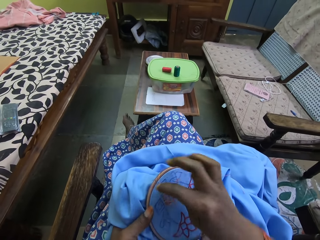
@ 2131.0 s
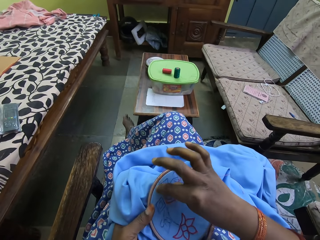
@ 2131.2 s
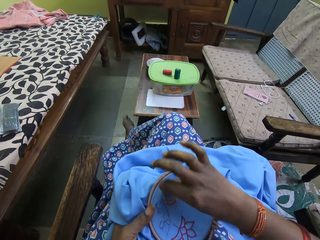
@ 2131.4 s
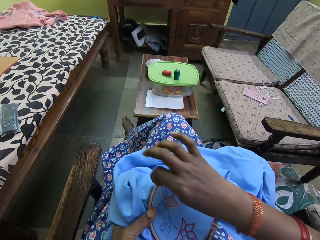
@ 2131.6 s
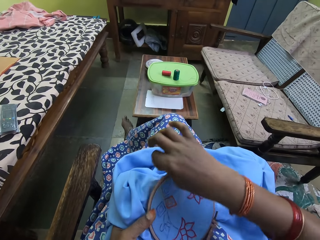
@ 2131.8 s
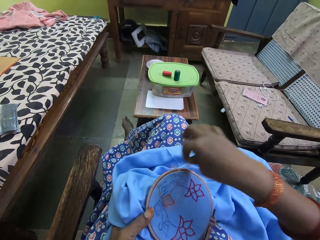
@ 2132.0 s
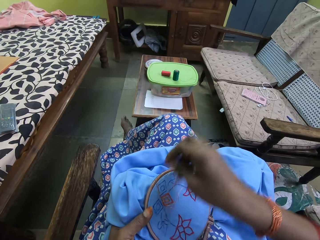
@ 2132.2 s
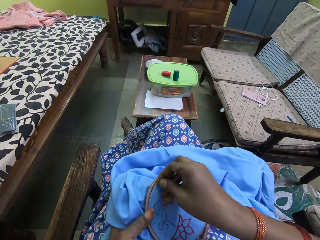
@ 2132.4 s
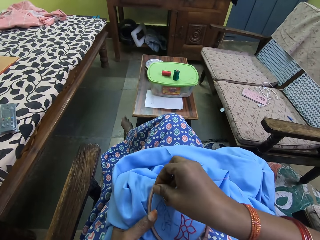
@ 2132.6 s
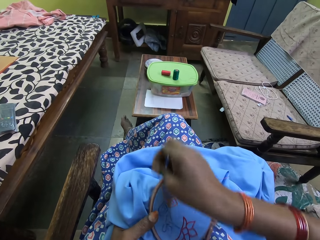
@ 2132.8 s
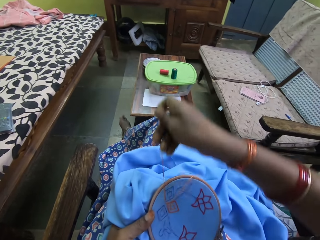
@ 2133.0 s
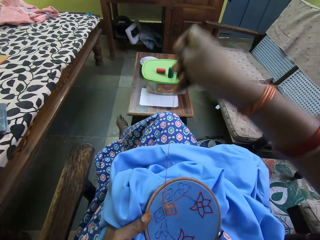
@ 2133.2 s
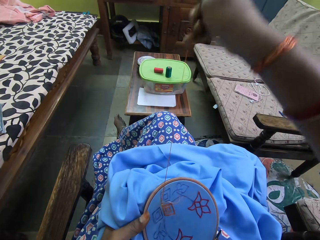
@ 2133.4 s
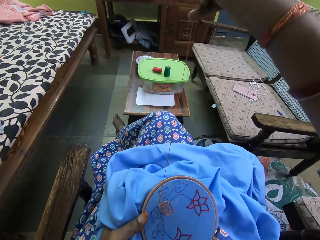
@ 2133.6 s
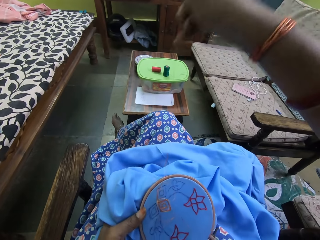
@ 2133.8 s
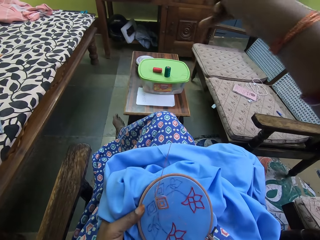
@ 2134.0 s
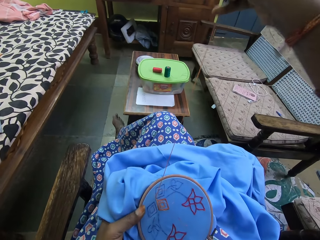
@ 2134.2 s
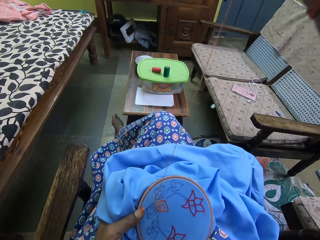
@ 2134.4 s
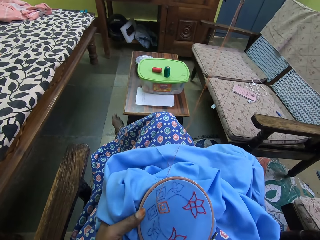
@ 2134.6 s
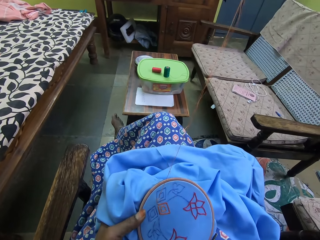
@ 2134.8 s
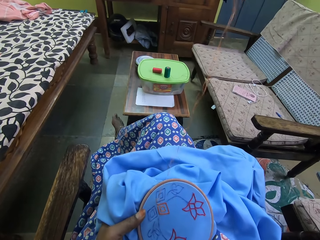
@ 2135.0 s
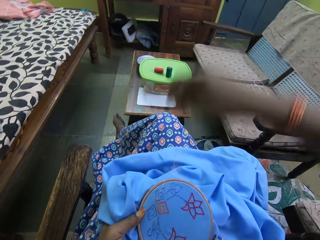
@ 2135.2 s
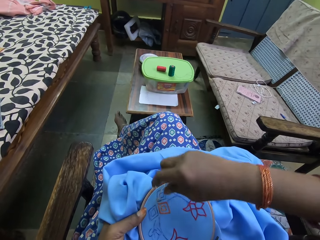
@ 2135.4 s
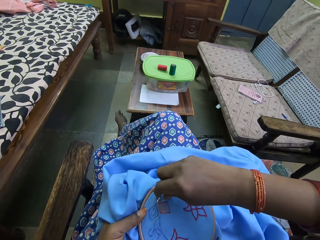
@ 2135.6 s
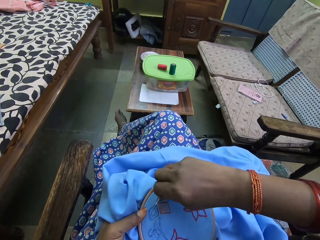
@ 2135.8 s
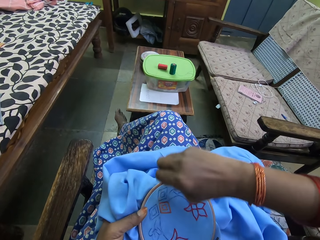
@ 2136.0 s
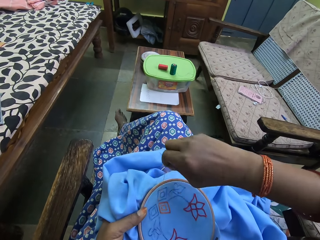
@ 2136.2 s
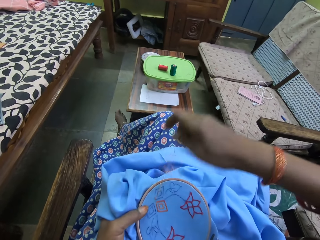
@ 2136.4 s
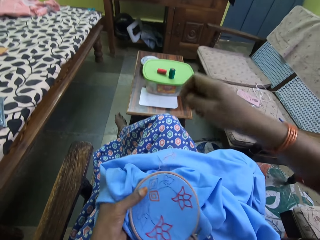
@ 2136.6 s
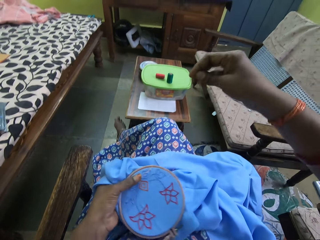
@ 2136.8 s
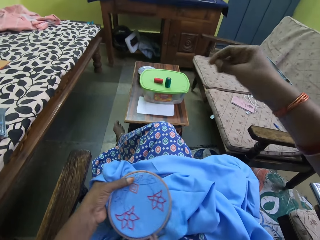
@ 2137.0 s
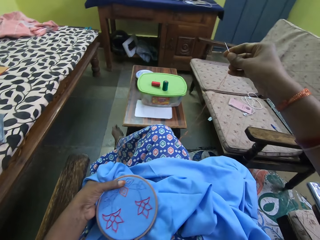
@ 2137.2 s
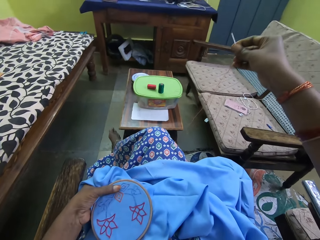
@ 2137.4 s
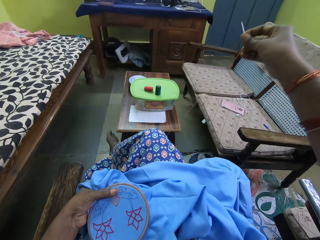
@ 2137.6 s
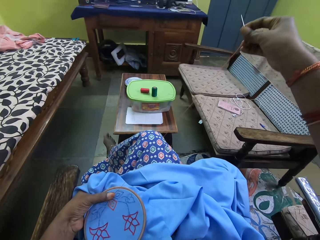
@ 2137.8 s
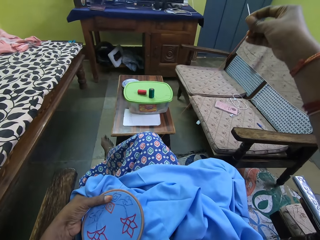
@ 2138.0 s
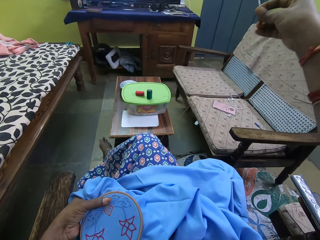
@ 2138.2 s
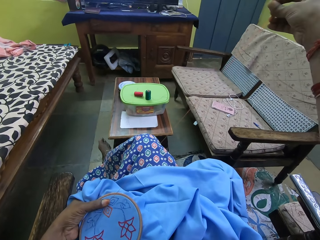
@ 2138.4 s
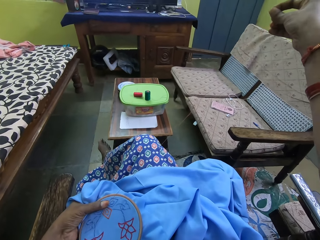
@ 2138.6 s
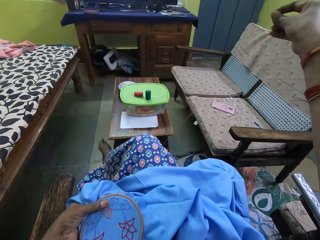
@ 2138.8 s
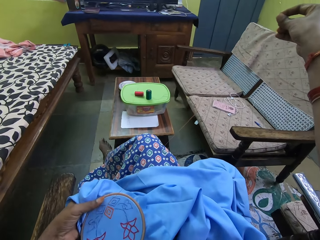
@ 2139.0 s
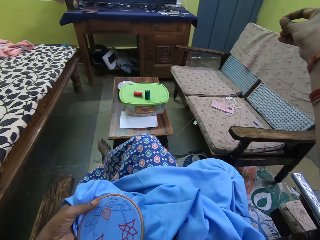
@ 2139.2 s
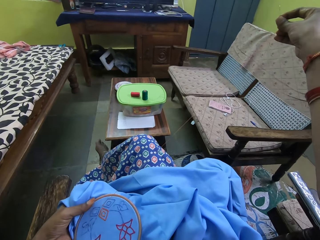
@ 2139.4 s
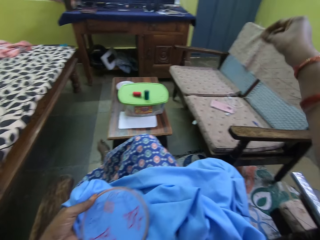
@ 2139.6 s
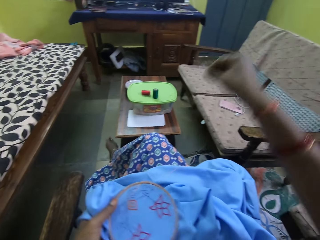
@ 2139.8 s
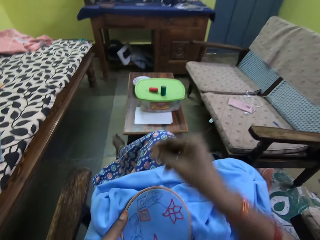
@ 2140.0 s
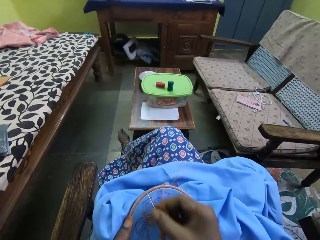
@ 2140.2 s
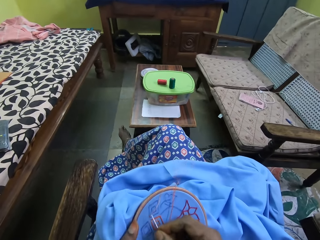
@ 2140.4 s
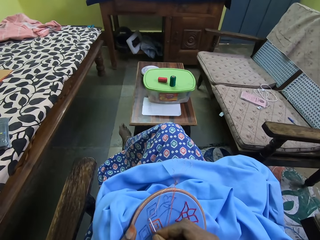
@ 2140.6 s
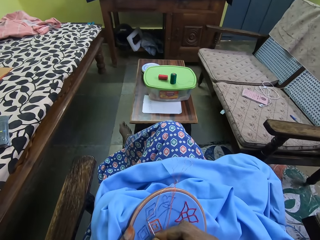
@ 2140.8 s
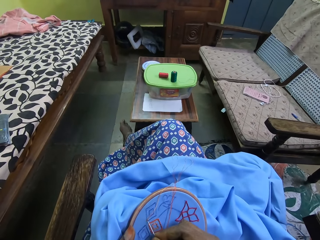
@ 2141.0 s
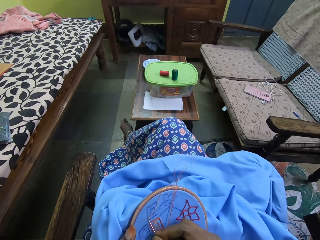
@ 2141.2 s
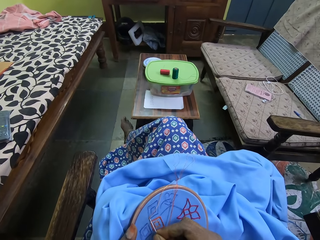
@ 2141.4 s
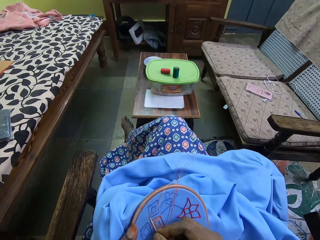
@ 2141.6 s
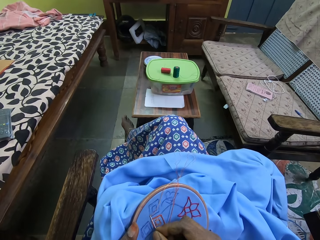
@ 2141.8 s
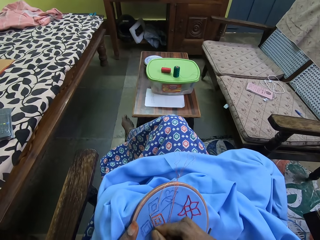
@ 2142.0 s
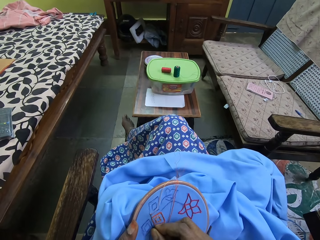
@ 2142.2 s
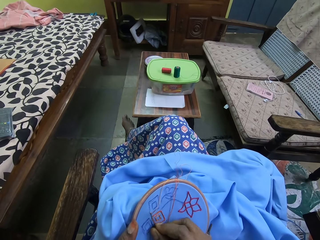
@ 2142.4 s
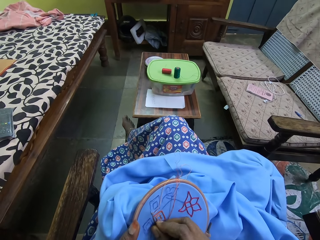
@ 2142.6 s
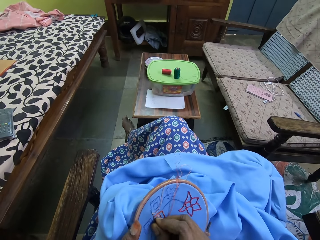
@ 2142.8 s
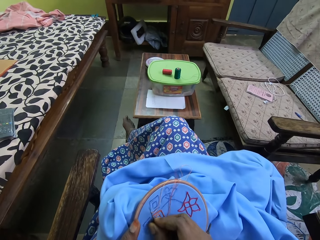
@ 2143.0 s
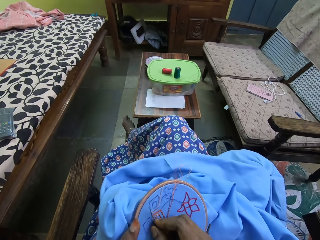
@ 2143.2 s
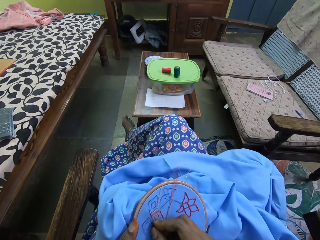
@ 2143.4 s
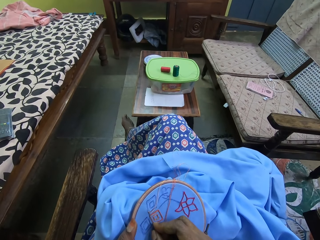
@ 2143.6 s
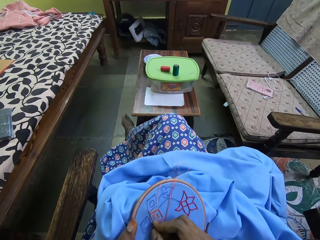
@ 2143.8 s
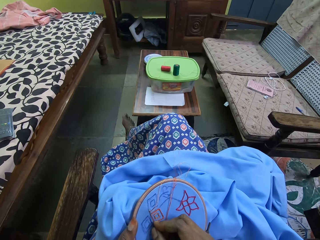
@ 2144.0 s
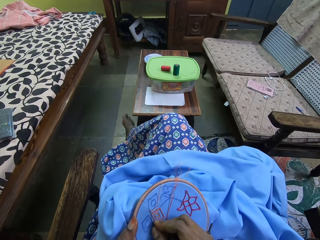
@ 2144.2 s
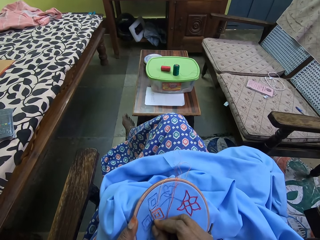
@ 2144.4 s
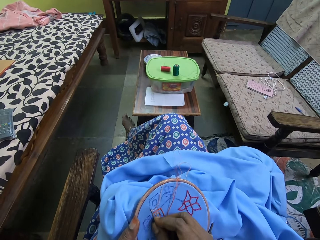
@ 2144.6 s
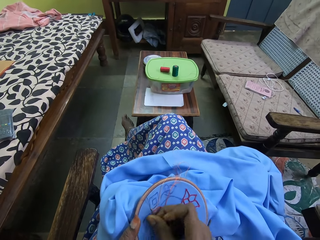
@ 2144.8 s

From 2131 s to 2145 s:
The camera wearer places the needle on the bag with the right hand. They rotate the thread around the needle with the right hand. They pull the needle with the right hand. They pull the thread with the right hand. They place the needle on the bag with the right hand.

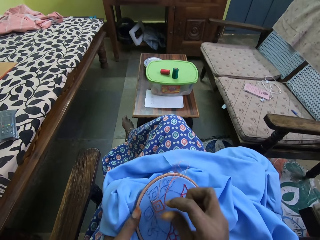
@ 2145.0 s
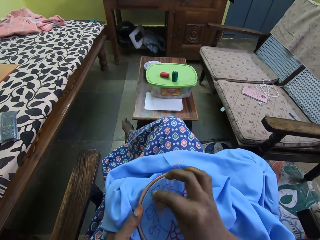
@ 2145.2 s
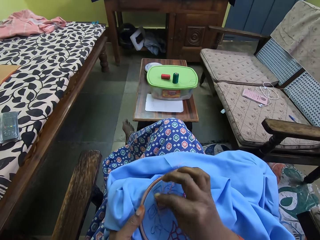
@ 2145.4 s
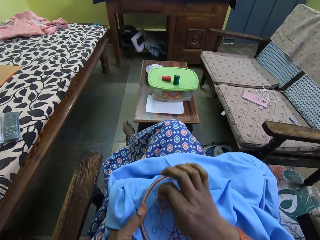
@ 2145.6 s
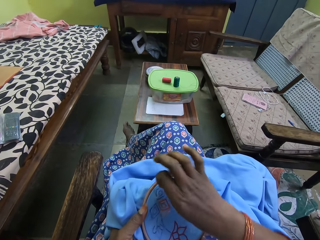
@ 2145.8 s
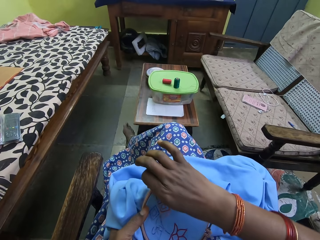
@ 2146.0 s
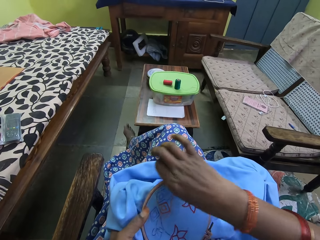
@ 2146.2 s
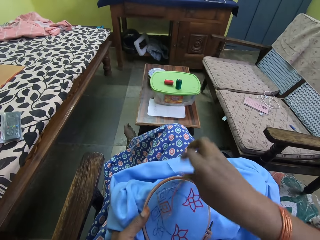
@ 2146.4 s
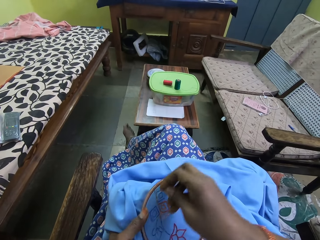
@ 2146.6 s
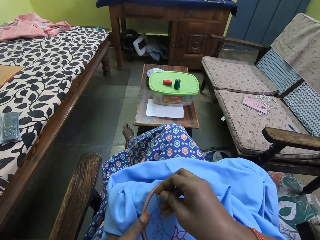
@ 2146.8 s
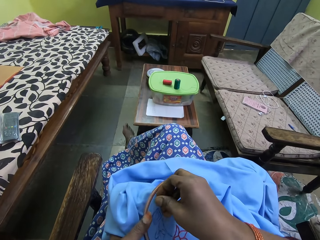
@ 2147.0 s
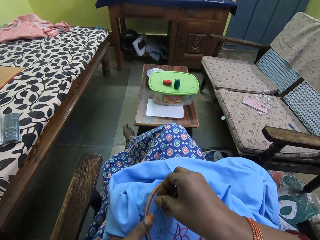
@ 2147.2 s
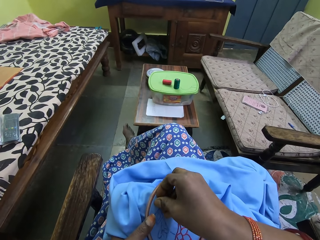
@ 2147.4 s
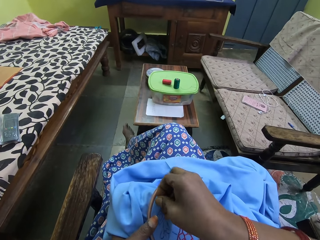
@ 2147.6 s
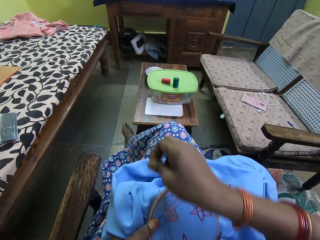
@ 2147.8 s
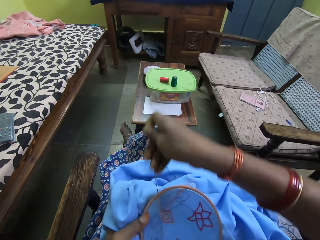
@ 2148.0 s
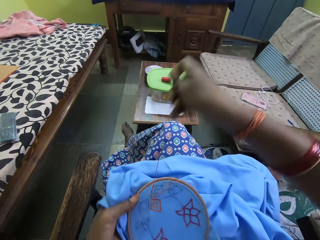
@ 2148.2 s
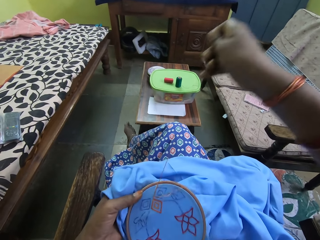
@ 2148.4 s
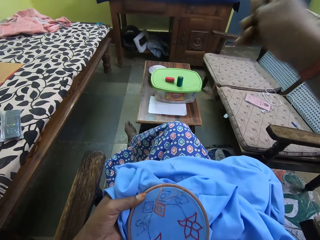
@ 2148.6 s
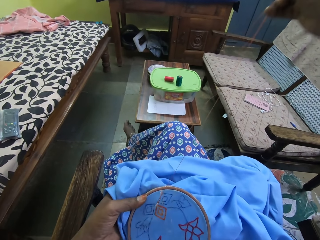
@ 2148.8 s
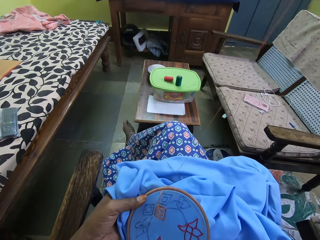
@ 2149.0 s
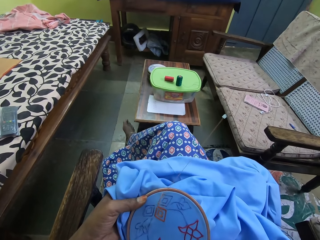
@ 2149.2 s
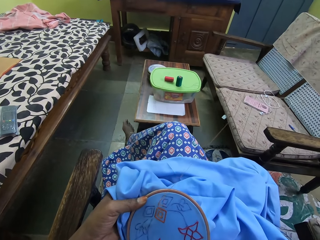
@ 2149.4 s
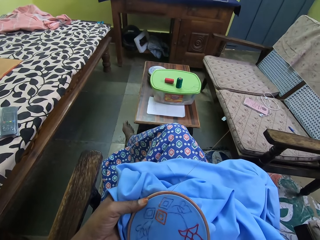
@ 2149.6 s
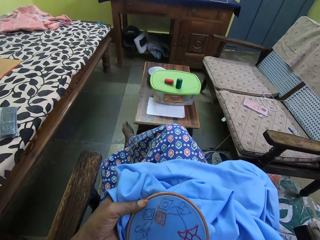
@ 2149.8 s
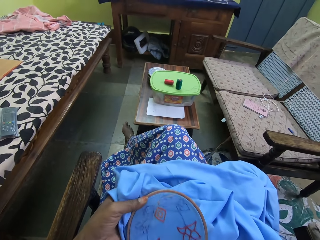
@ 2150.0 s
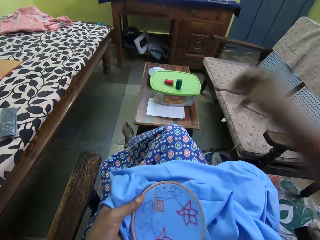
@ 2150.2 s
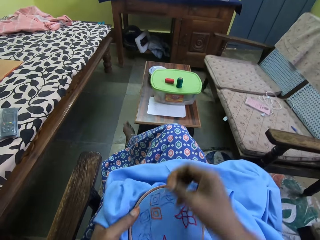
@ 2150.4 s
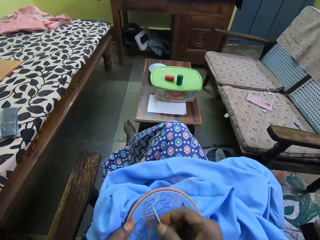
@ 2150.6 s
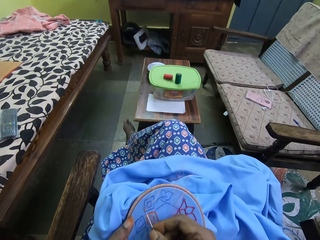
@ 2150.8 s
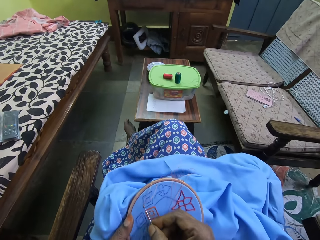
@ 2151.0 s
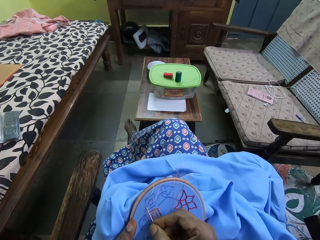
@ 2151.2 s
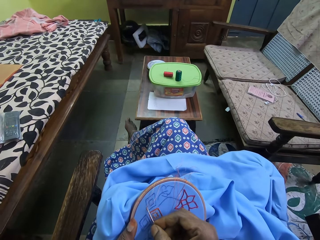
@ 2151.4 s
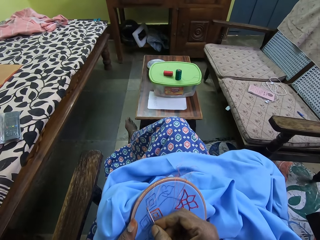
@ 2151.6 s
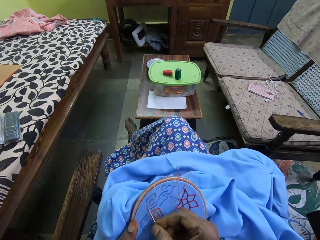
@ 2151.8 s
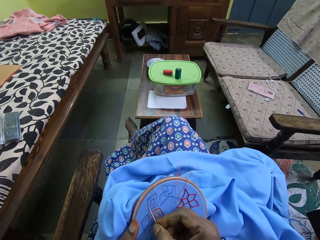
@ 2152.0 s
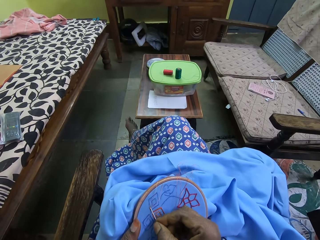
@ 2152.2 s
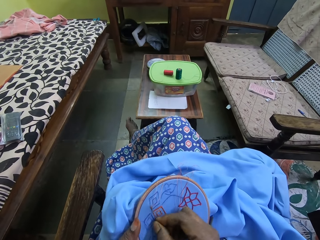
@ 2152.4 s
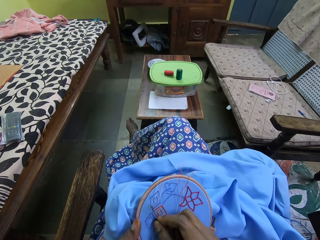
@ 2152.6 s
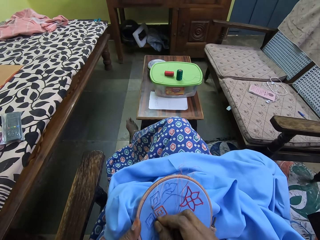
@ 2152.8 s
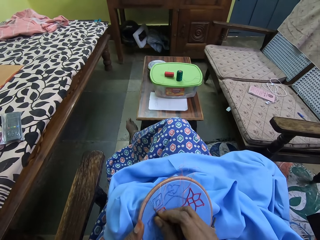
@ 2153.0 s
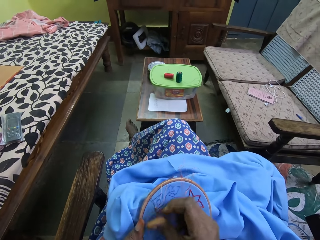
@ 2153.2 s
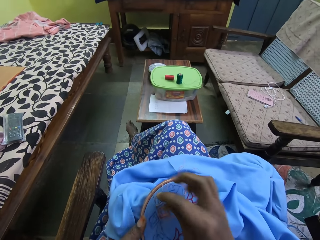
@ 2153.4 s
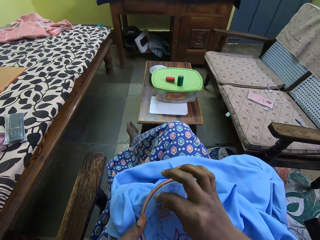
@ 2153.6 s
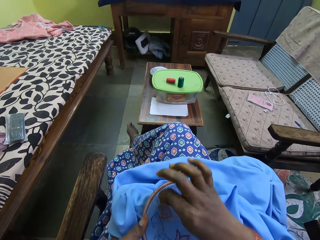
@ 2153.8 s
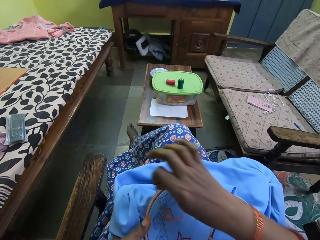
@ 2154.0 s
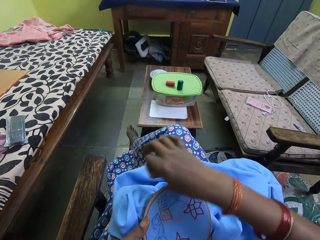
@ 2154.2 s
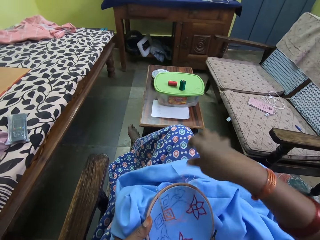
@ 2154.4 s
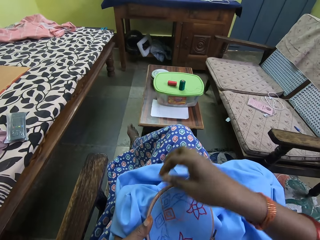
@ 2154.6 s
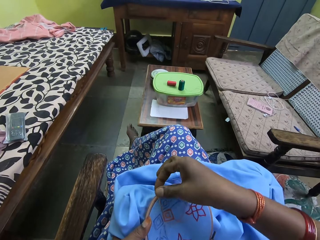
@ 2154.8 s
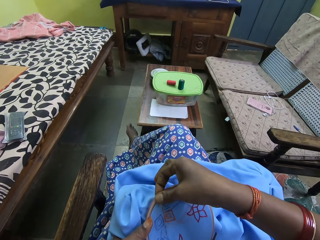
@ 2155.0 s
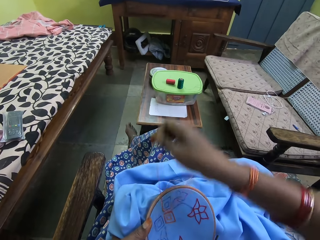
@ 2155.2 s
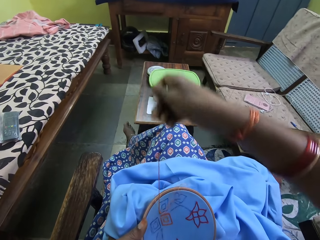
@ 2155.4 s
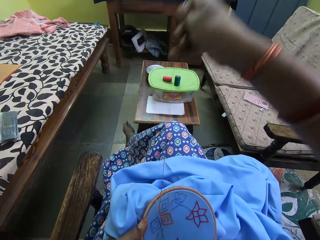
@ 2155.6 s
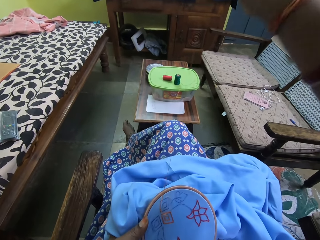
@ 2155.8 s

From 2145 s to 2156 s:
The camera wearer rotates the thread around the needle with the right hand. They pull the thread with the right hand. They place the needle on the bag with the right hand. They rotate the thread around the needle with the right hand.
